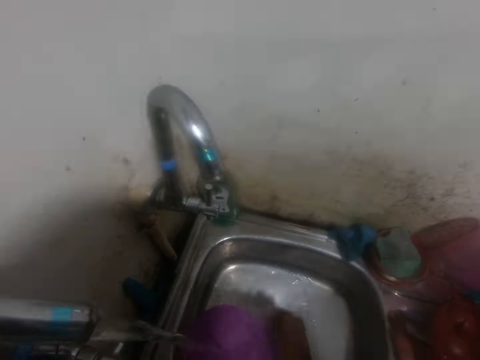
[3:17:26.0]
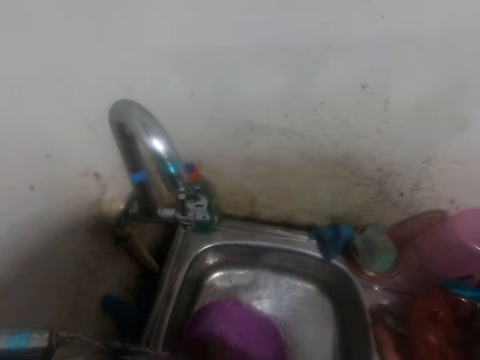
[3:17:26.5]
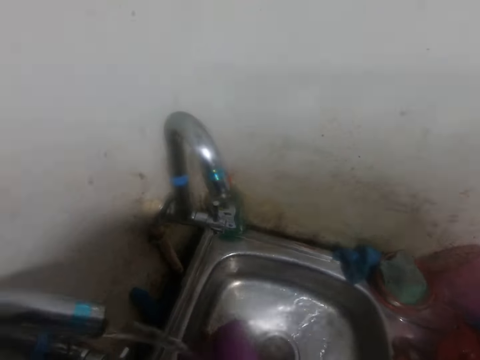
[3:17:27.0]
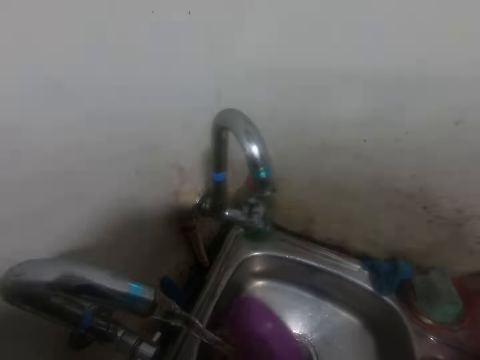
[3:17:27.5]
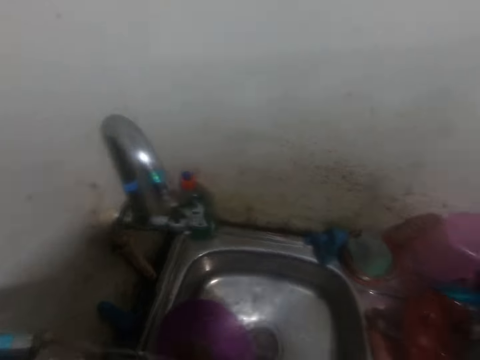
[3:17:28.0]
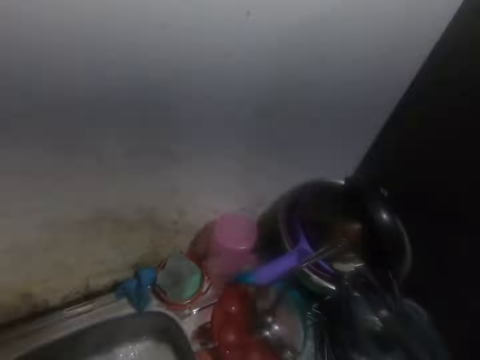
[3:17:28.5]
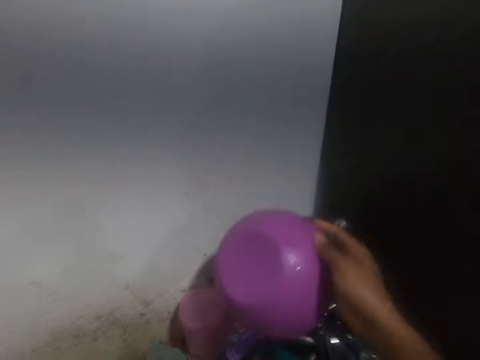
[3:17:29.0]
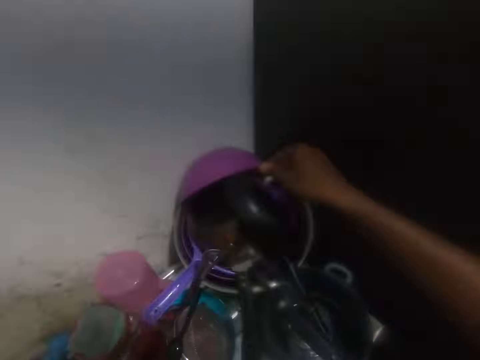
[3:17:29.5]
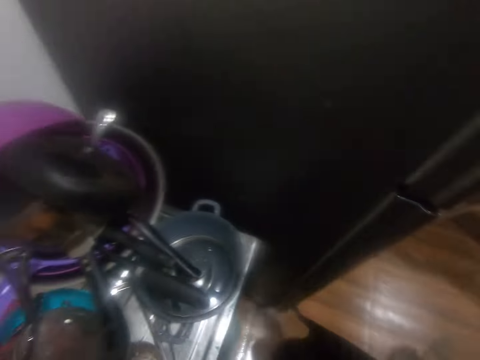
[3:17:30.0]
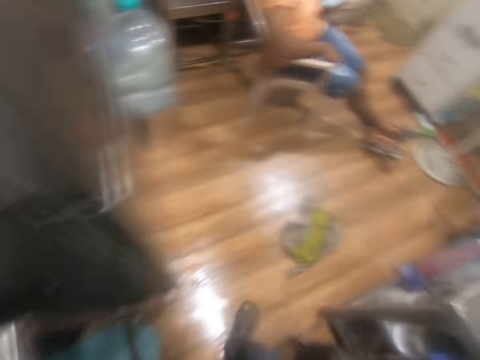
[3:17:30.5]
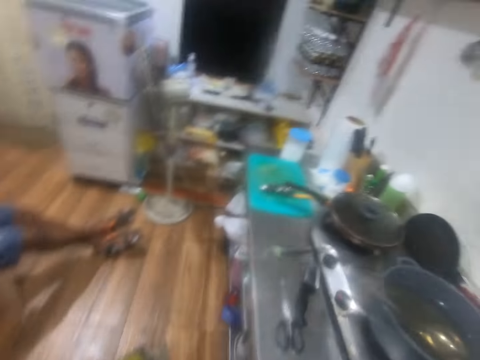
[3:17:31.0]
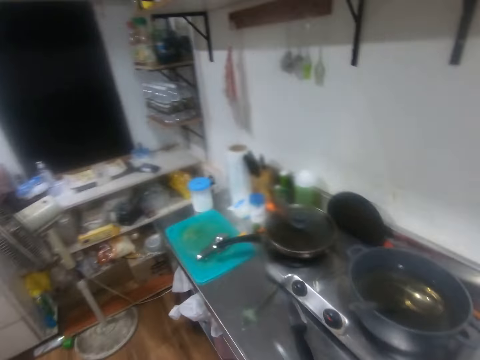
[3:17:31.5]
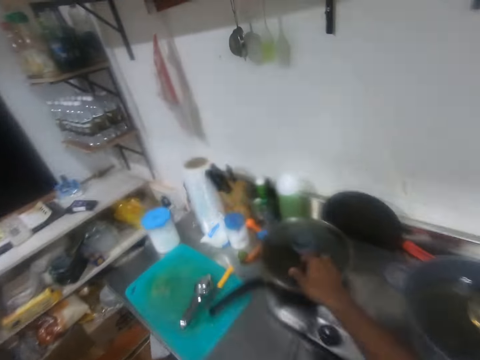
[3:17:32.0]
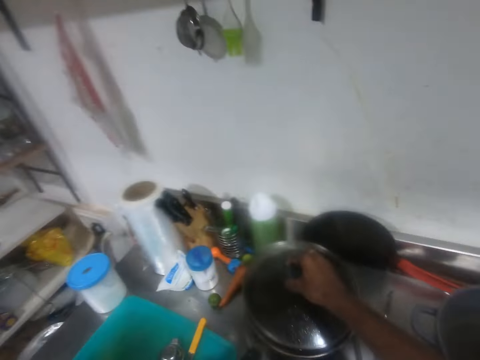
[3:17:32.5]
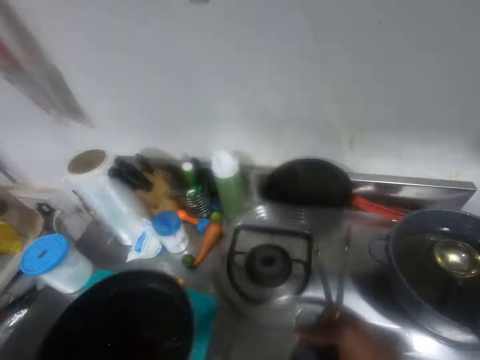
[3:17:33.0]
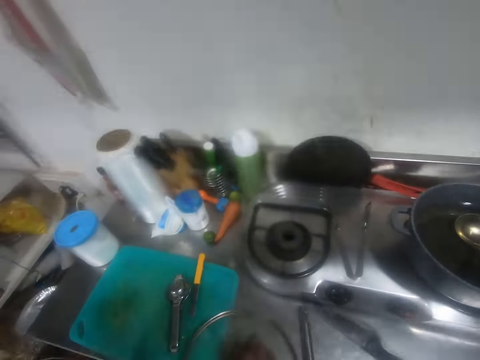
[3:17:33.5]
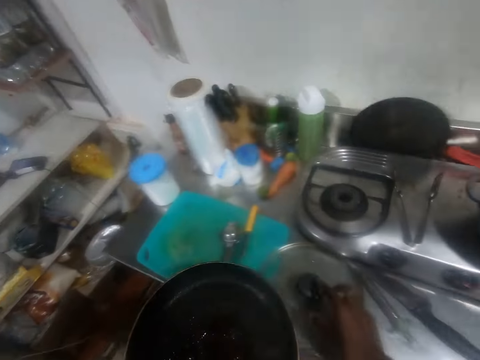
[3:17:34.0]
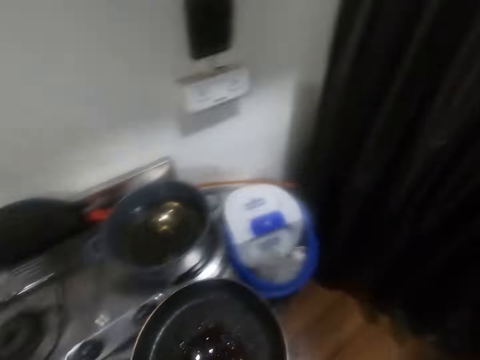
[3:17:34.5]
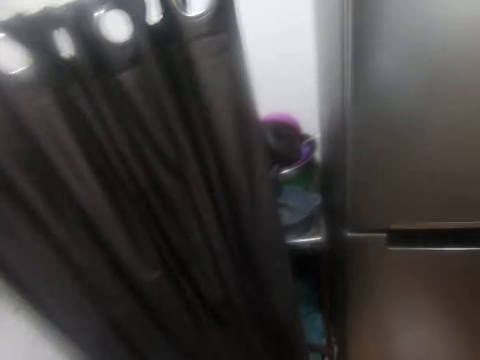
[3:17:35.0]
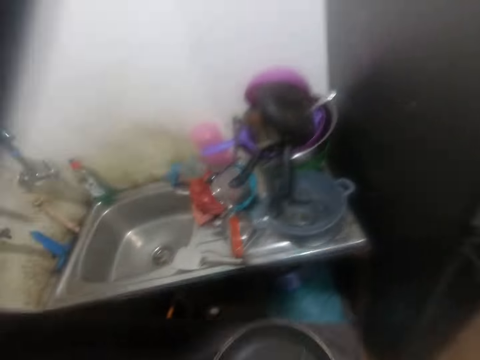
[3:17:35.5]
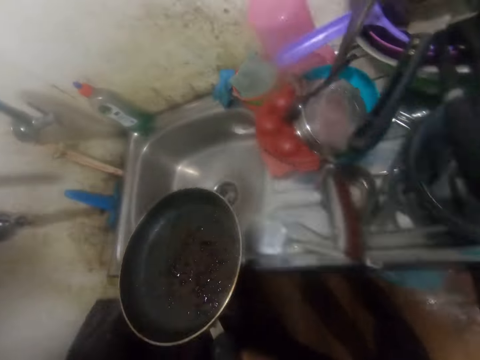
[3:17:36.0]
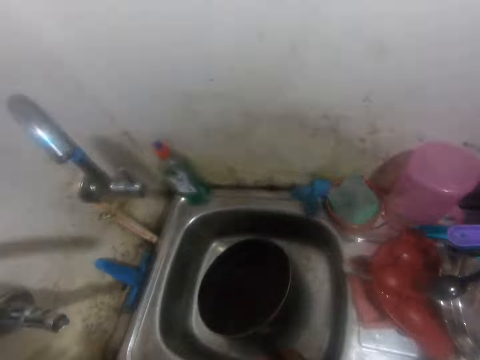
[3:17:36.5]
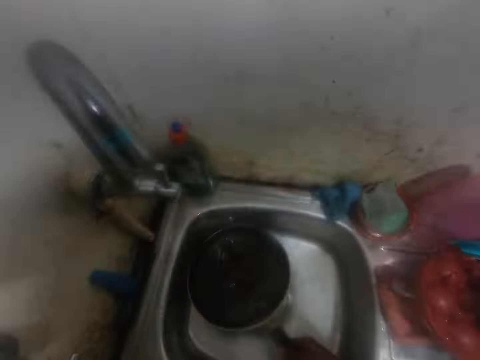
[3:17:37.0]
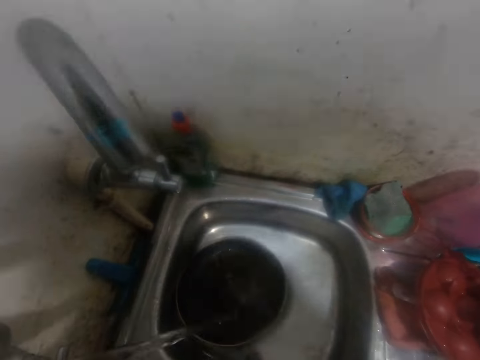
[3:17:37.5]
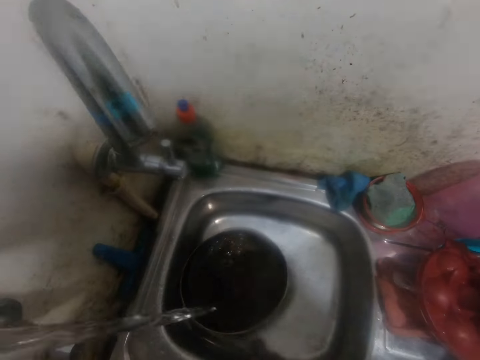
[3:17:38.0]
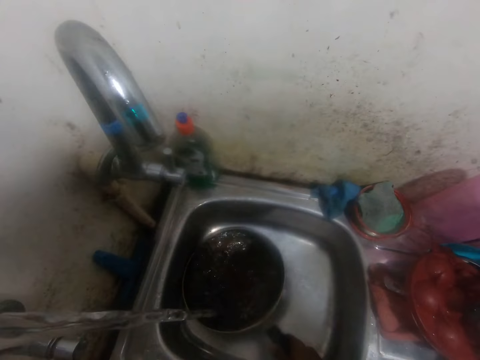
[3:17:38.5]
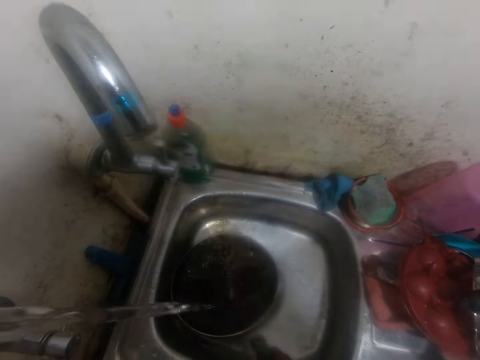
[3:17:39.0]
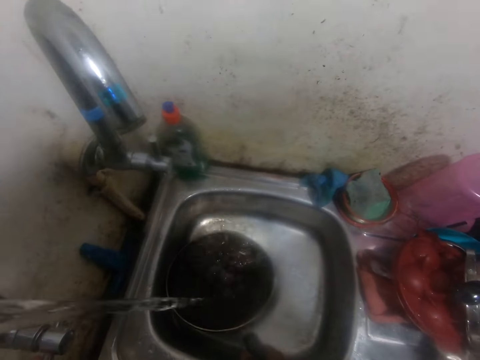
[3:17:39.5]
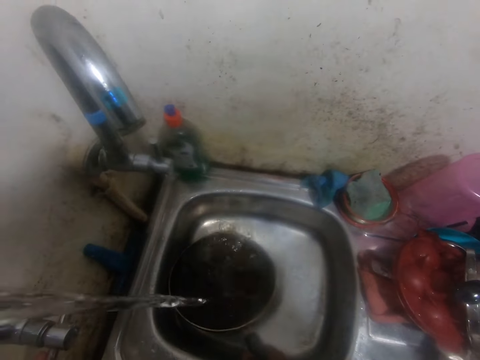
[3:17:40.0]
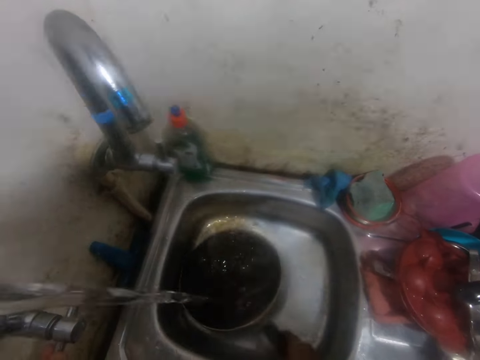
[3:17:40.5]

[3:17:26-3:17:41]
The camera wearer drops the bowl in a frying pan with his right hand. He turns around. He opens the lid of the frying pan with his right hand. He picks the frying pan from a cooker with his left hand. He drops the lid on a table with his right hand. He pulls the curtain with his left hand. He pushes the curtain. He drops the frying pan in the sink with his right hand. He rinses the frying pan in the sink with water.

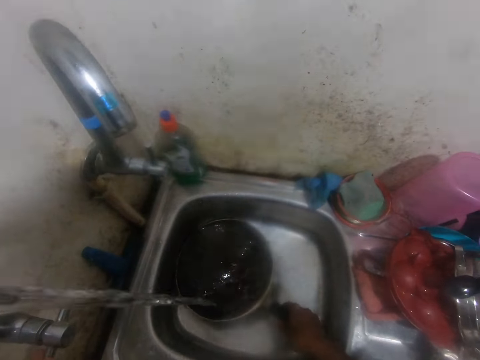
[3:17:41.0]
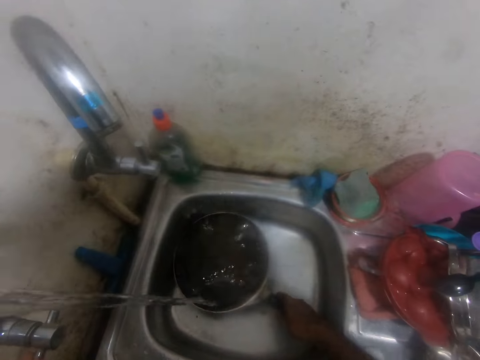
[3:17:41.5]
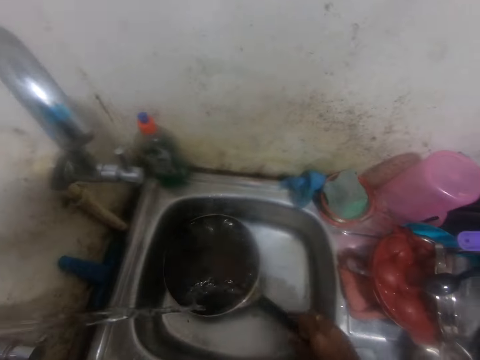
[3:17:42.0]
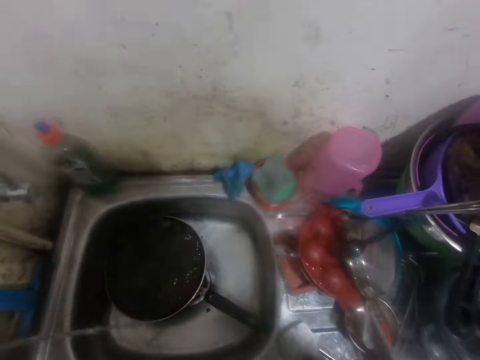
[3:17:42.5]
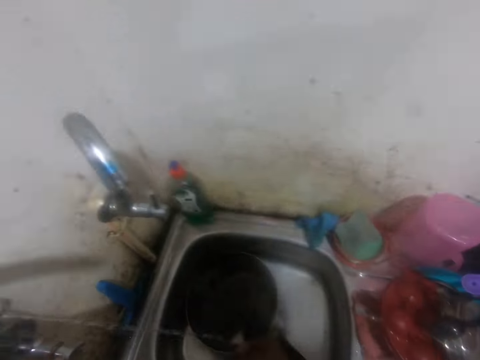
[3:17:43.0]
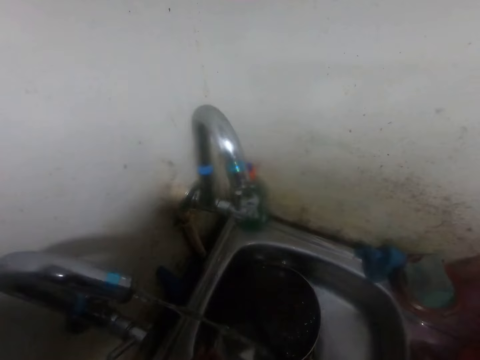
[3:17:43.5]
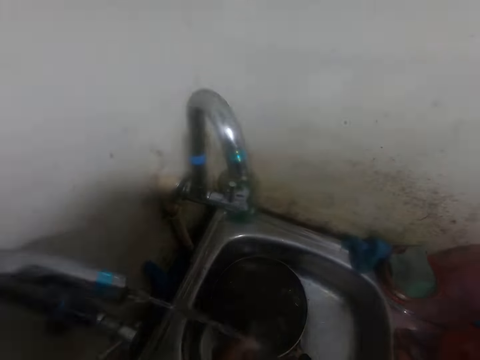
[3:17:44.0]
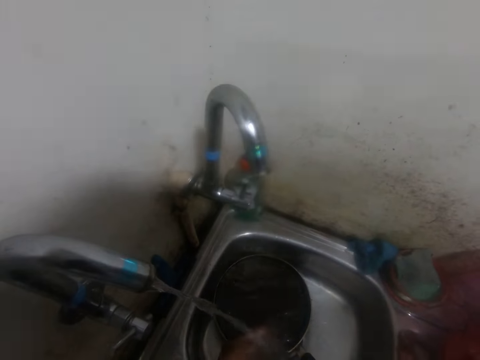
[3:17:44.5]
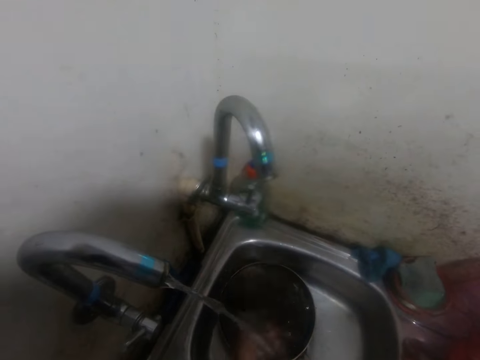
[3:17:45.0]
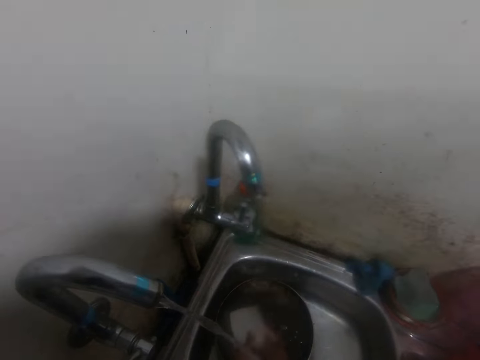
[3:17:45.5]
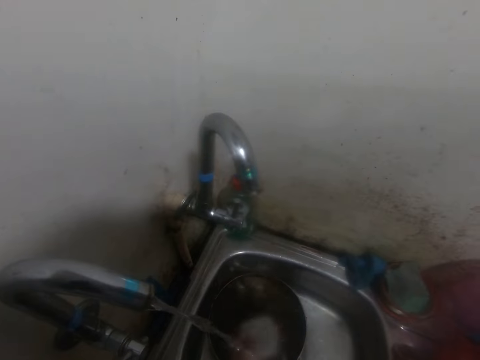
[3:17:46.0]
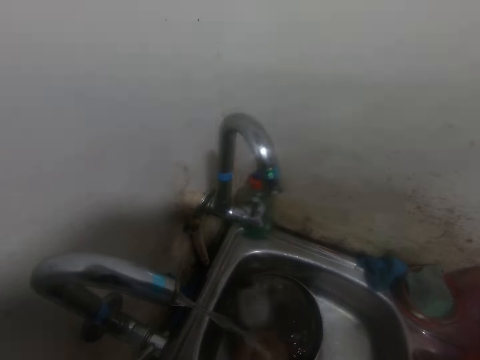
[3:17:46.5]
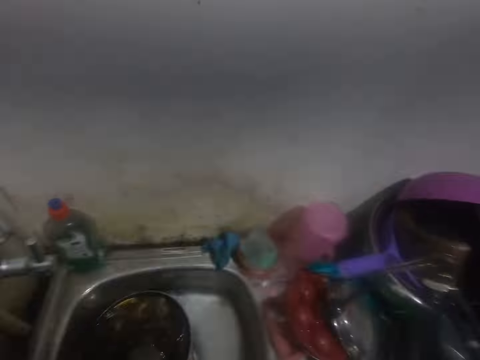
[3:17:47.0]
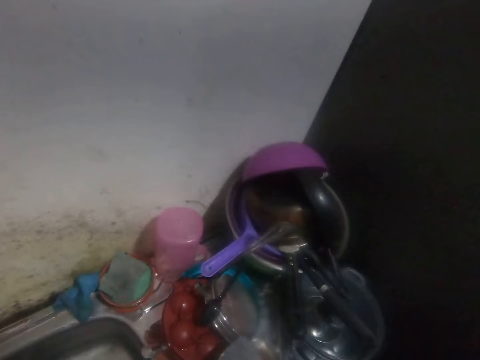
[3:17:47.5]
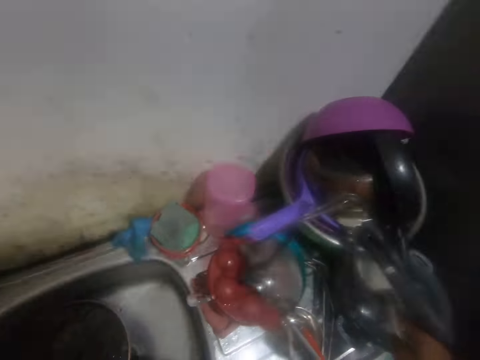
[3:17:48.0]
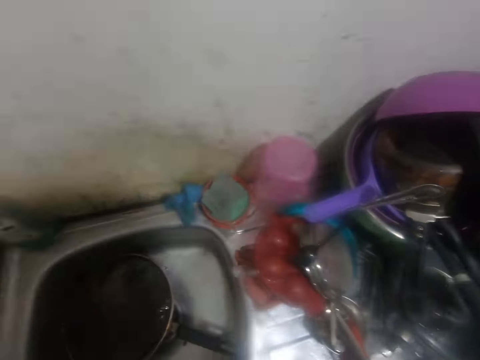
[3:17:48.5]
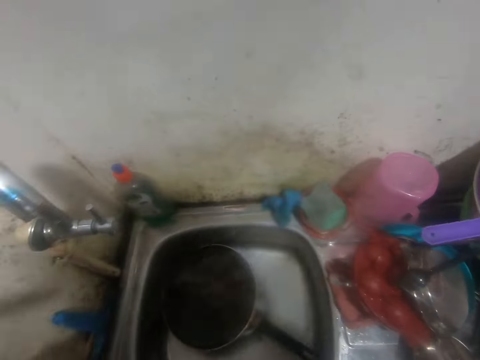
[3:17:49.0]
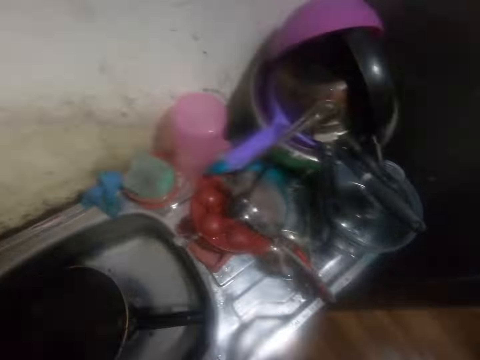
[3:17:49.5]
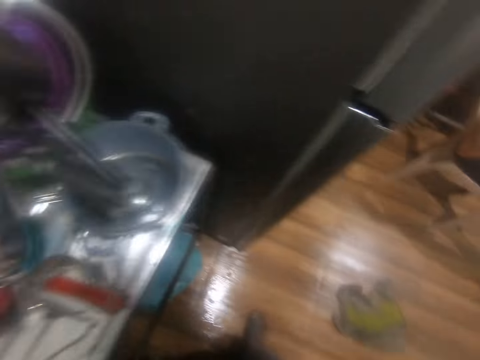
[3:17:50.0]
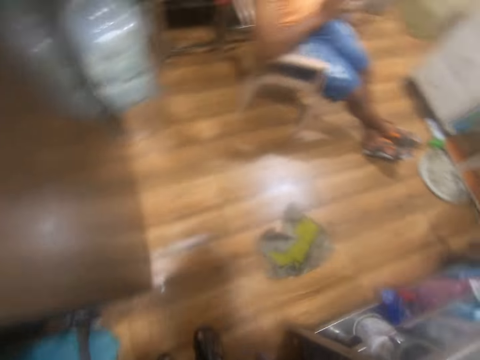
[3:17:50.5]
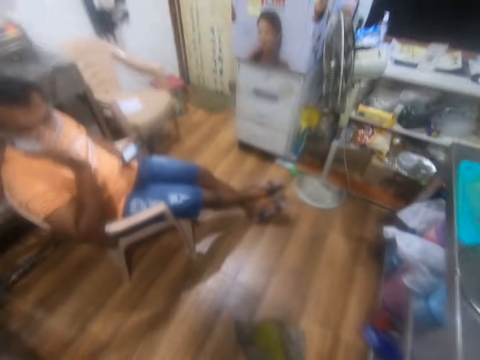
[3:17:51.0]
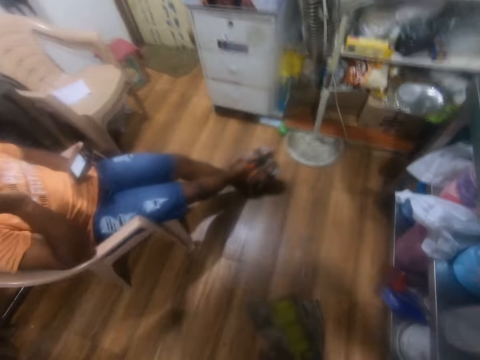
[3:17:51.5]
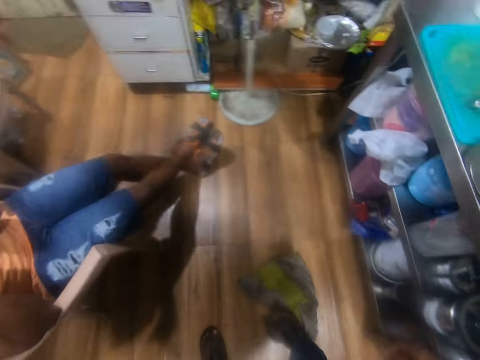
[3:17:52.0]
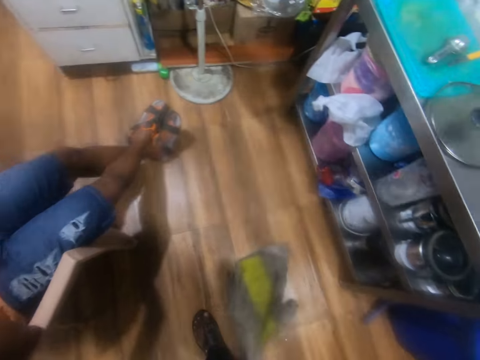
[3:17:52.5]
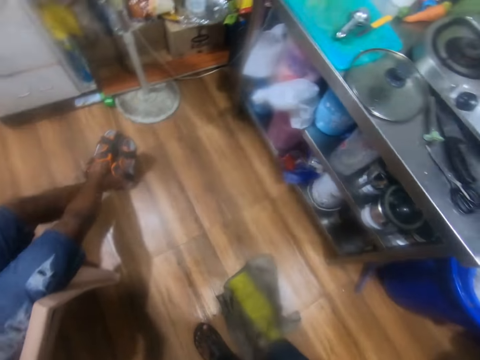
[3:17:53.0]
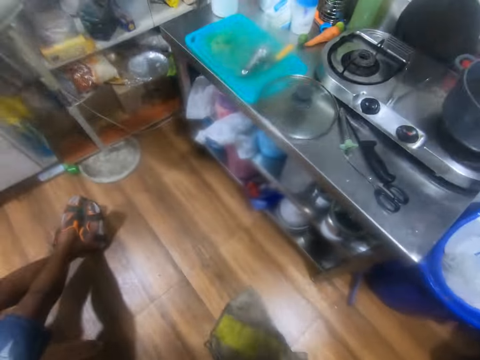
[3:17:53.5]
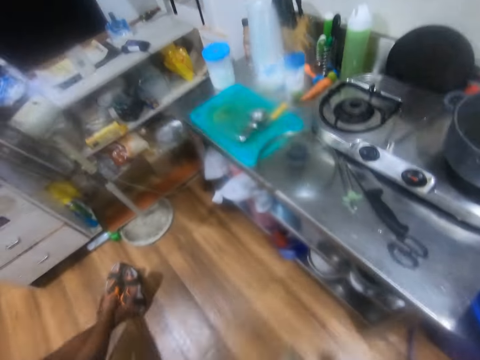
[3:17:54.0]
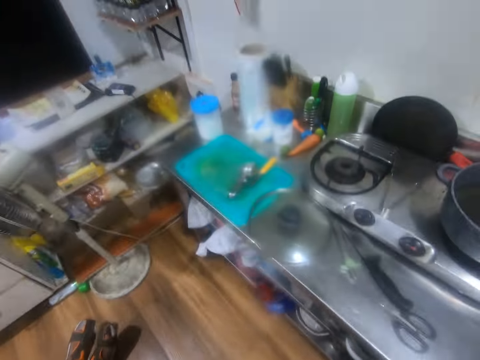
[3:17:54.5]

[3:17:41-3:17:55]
The camera wearer picks up a spoon from the sink with his right hand. He rinses the spoon in his right hand. He rinses the spoon with both hands. He drops the spoon on the sink with his left hand. He steps on the duster.
